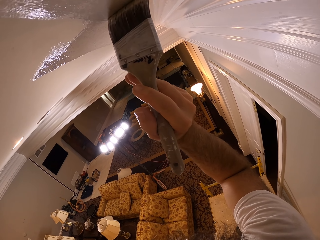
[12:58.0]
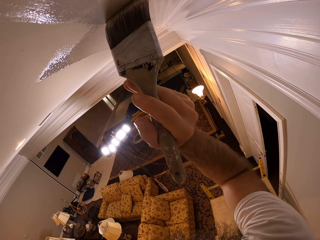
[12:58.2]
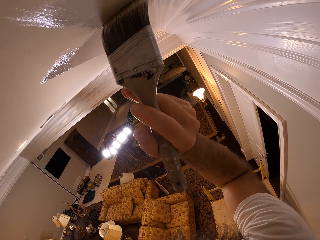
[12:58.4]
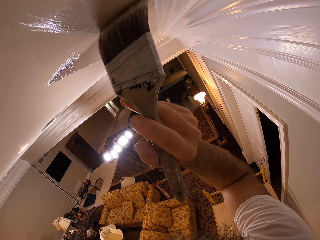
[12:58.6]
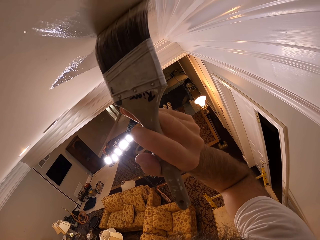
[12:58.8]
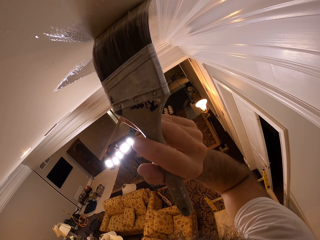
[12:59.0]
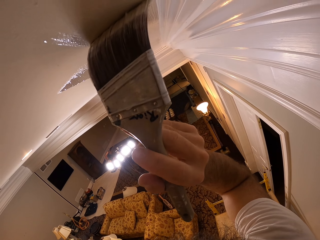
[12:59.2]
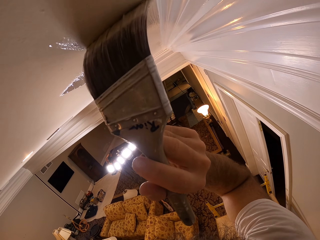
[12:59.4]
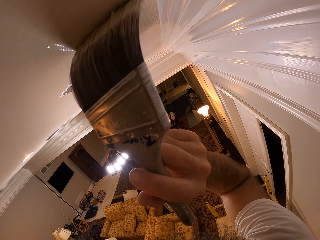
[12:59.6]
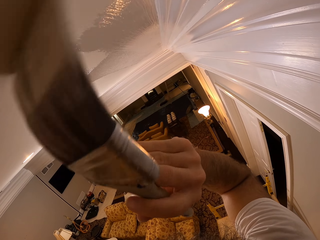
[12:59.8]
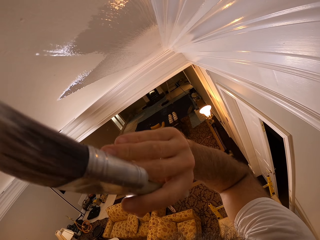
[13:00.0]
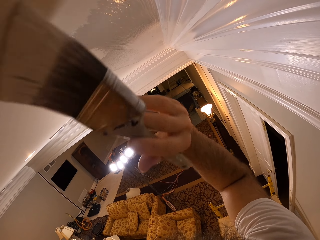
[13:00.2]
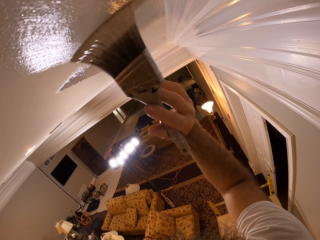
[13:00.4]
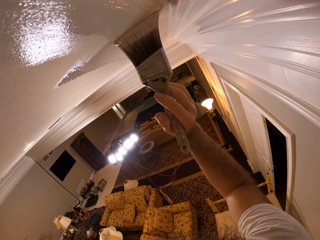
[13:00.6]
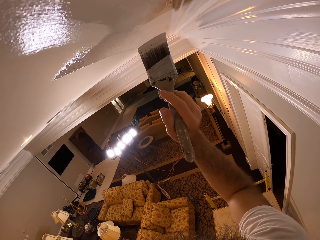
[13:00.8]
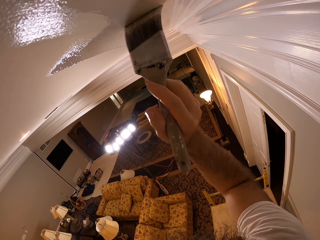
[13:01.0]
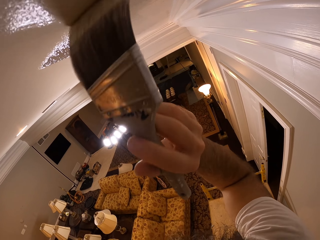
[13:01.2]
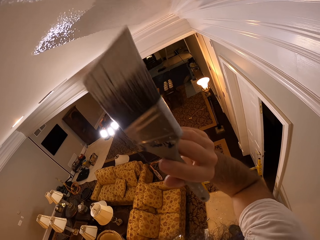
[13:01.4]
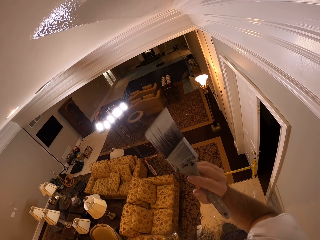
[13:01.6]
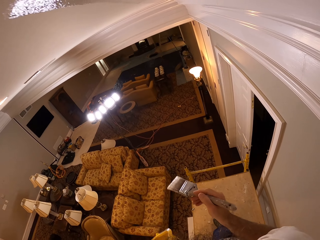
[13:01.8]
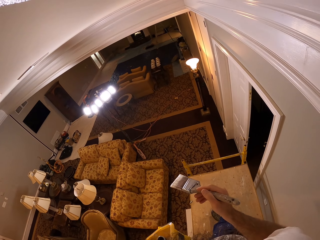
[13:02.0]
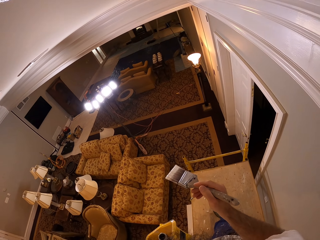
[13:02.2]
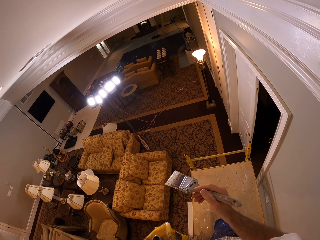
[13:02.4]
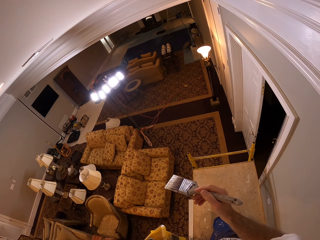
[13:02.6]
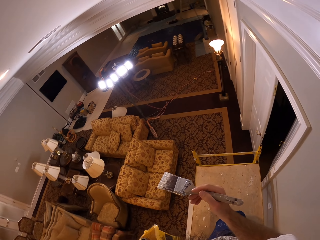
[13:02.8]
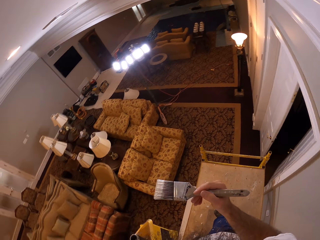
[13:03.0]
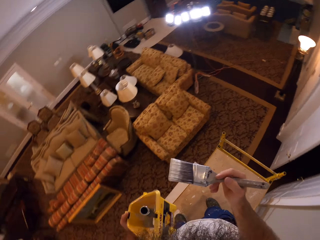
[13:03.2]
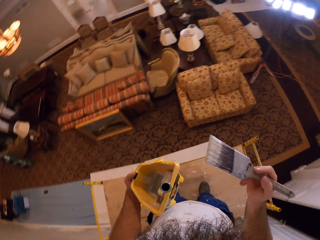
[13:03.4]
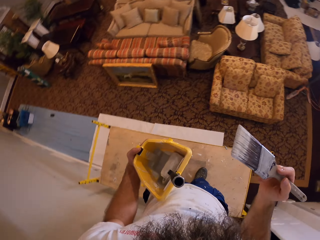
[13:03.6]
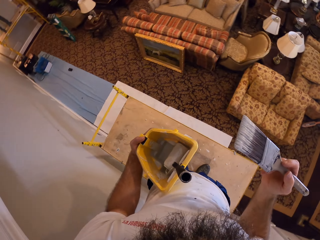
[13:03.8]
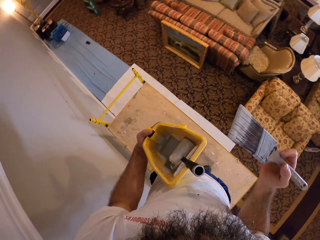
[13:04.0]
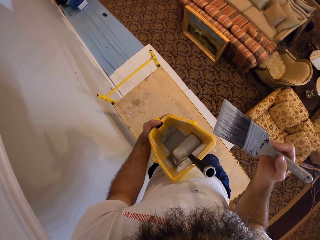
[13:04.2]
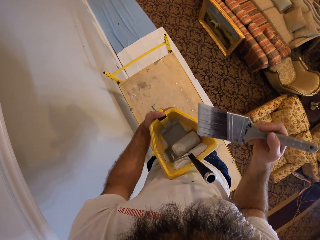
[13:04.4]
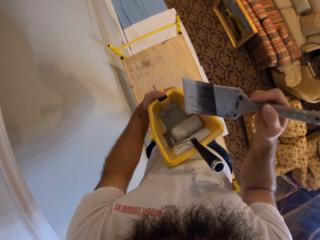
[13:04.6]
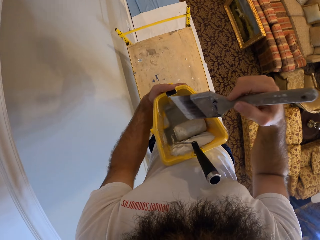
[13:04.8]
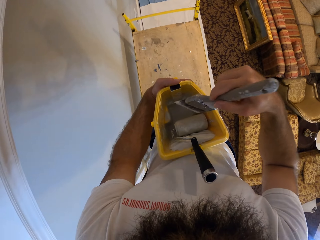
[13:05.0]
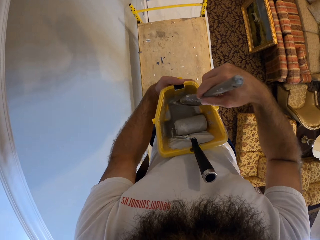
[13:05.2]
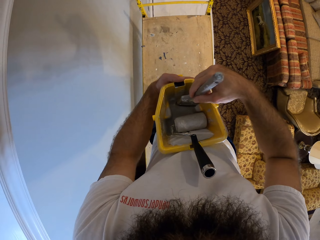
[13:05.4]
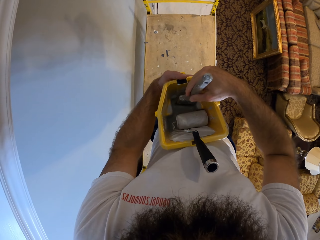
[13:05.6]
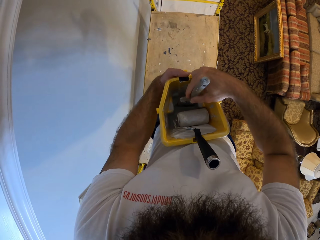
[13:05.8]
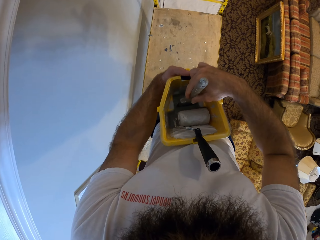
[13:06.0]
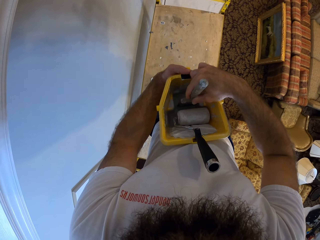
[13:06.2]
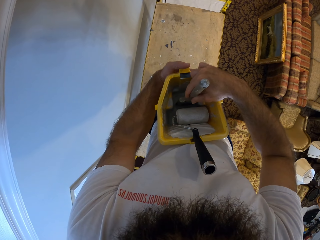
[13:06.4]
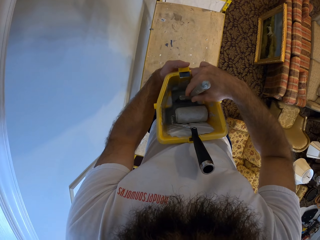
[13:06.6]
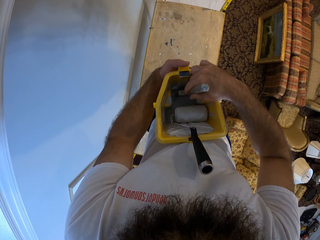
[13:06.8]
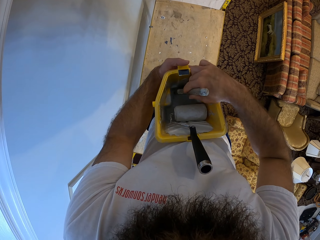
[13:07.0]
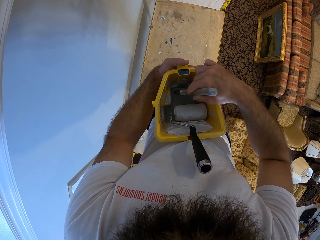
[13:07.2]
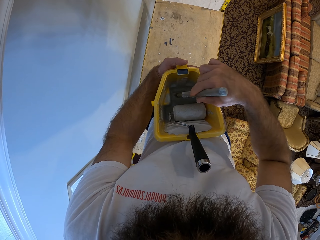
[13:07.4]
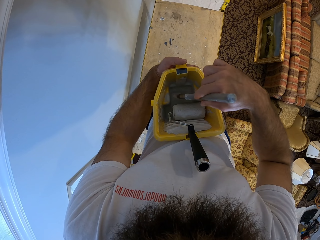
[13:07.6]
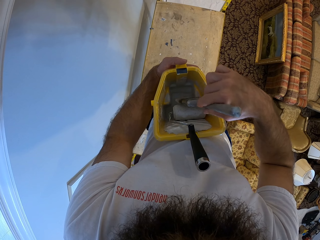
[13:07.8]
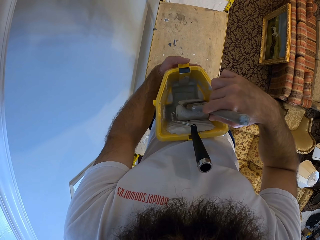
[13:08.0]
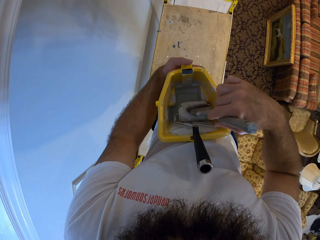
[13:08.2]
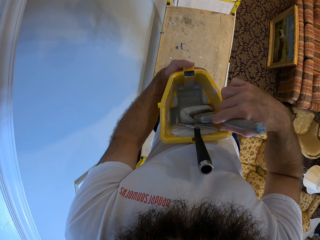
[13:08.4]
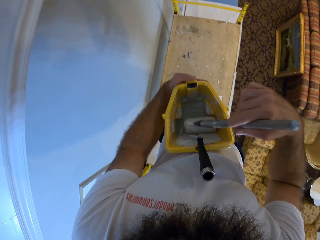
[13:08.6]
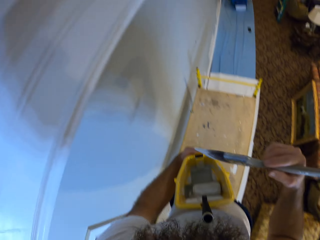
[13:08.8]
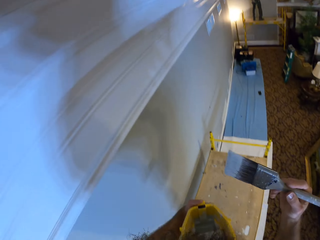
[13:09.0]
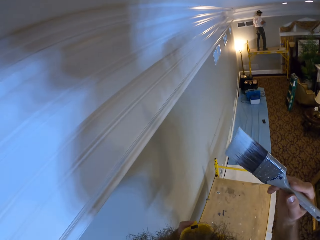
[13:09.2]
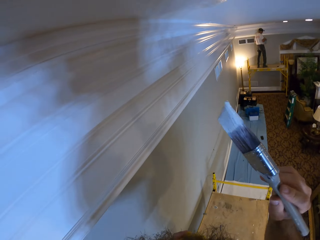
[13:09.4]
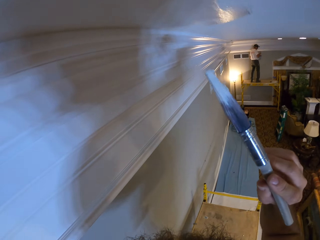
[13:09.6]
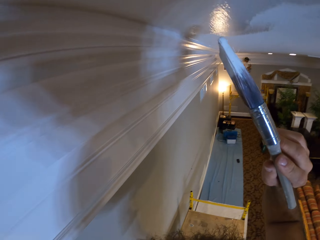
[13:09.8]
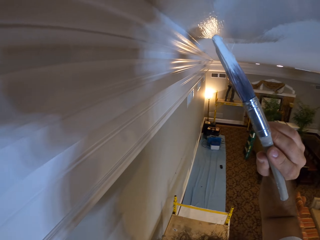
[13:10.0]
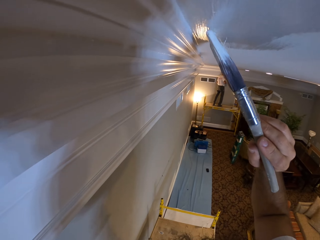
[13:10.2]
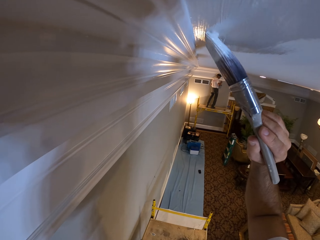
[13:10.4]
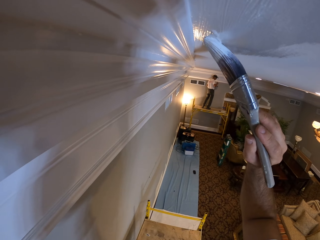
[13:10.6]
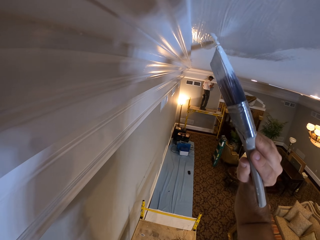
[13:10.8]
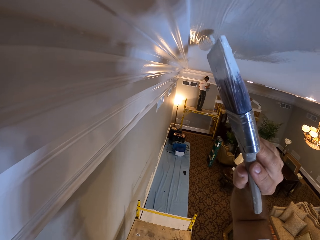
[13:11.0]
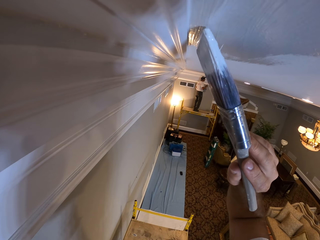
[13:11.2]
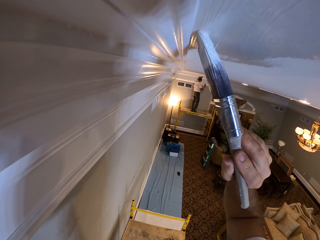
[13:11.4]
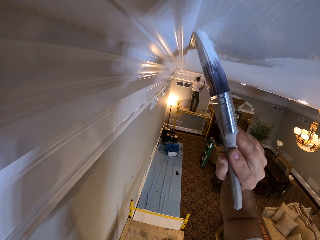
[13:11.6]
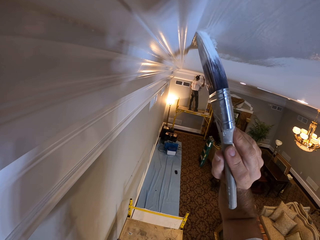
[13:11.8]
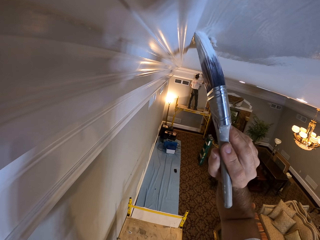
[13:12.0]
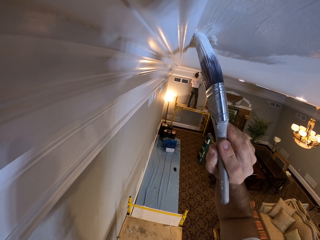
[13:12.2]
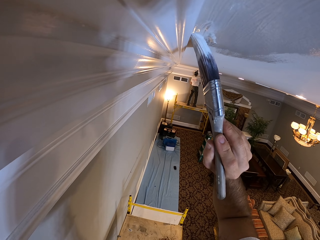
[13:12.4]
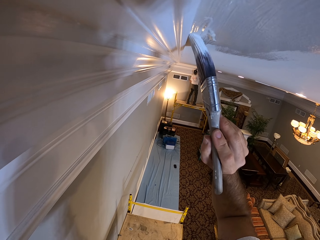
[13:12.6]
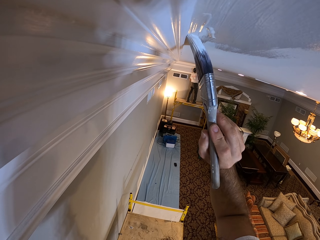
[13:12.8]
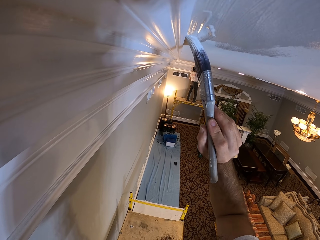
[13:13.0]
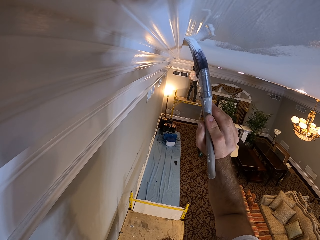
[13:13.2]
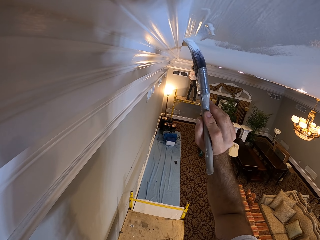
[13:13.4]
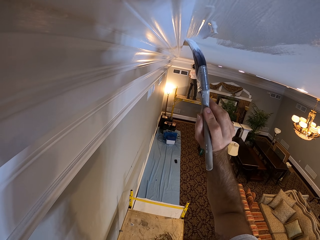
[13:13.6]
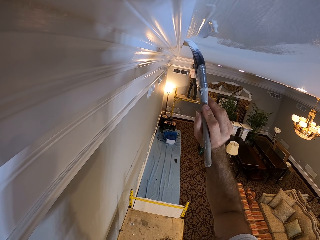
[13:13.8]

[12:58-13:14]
The camera wearer looks around. He inserts the paint brush into the paint in the paint plastic with his right hand. He rubs the paint brush on the paint roller. He paints the ceiling with the paint brush in his right hand.

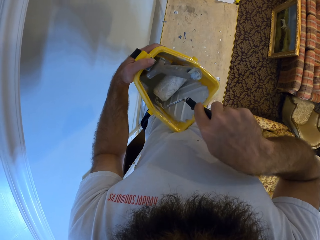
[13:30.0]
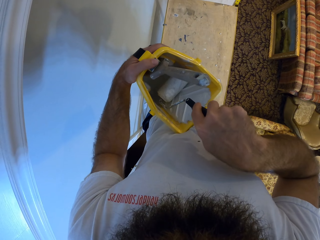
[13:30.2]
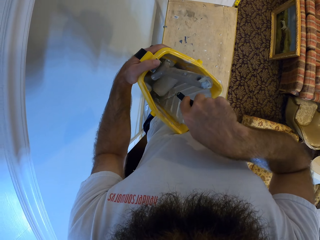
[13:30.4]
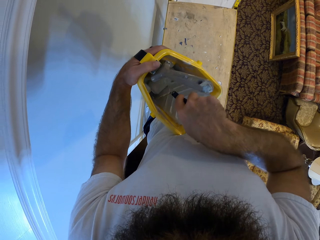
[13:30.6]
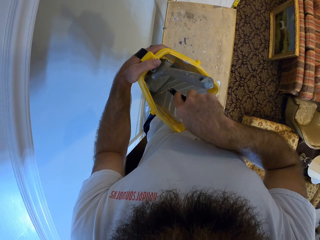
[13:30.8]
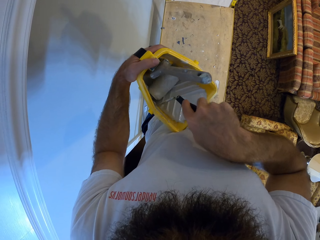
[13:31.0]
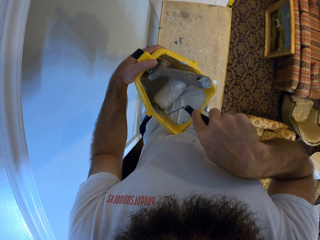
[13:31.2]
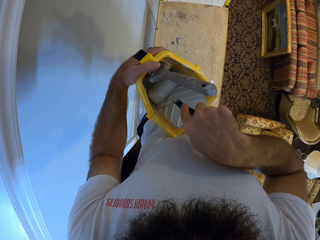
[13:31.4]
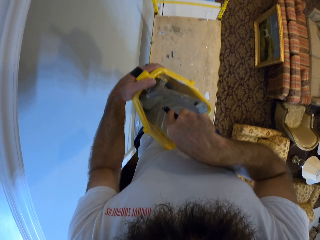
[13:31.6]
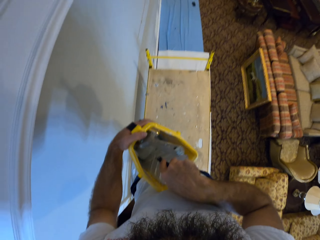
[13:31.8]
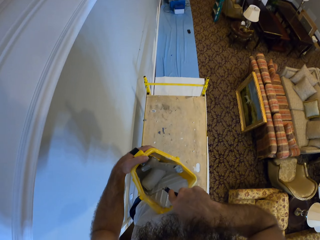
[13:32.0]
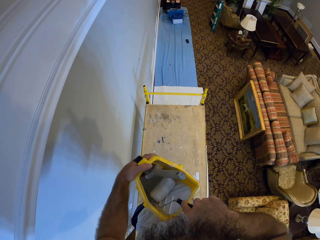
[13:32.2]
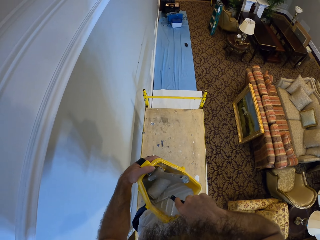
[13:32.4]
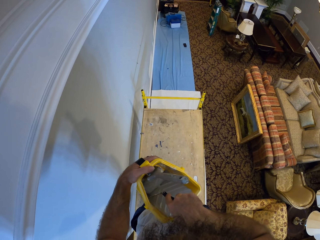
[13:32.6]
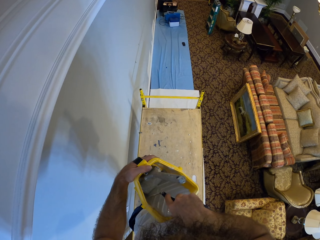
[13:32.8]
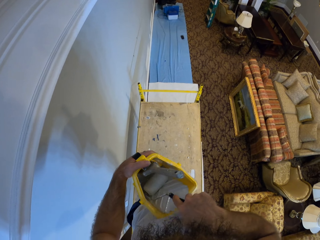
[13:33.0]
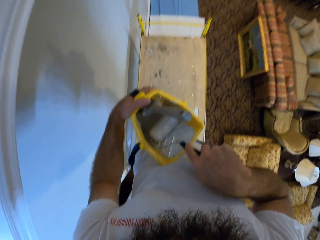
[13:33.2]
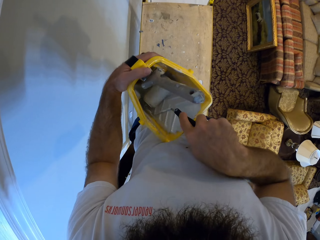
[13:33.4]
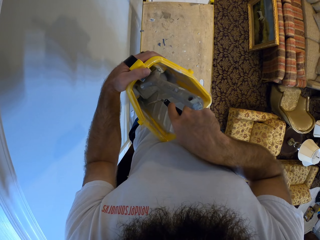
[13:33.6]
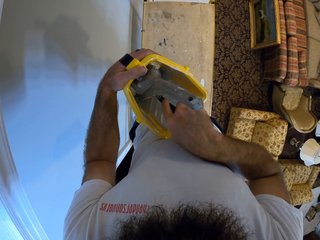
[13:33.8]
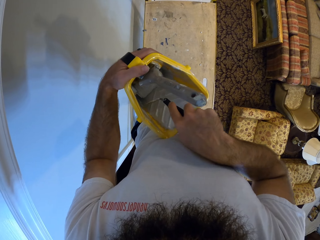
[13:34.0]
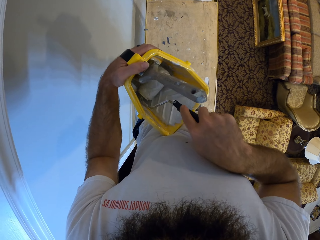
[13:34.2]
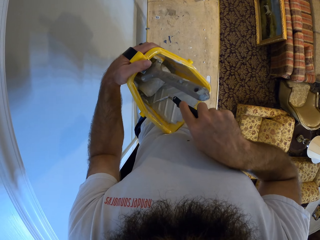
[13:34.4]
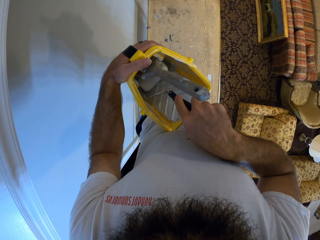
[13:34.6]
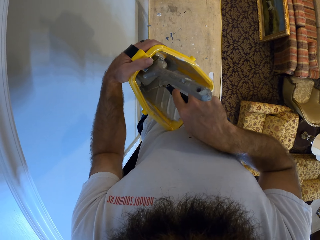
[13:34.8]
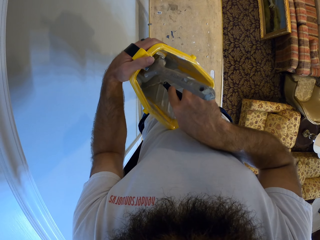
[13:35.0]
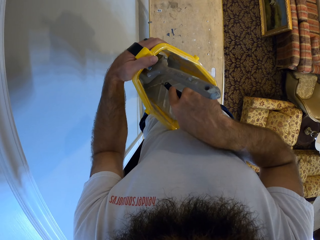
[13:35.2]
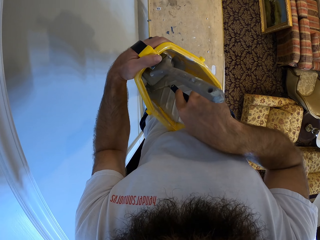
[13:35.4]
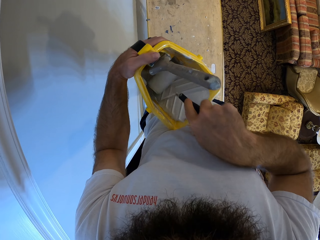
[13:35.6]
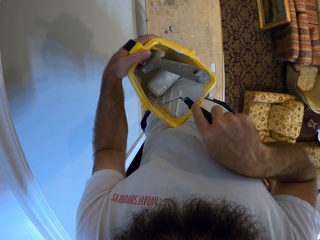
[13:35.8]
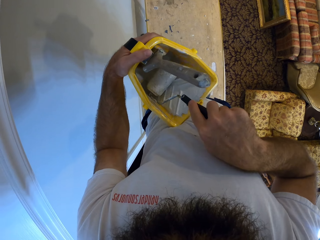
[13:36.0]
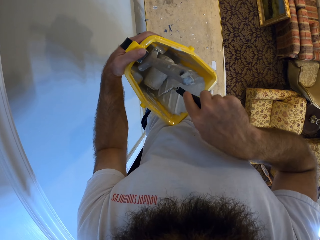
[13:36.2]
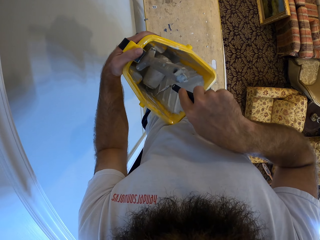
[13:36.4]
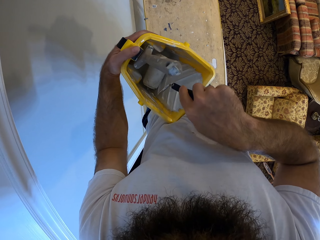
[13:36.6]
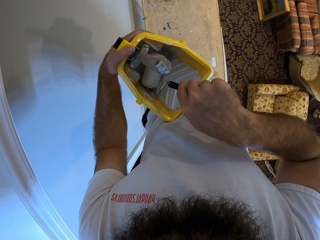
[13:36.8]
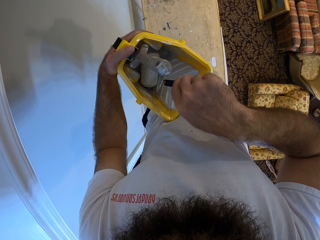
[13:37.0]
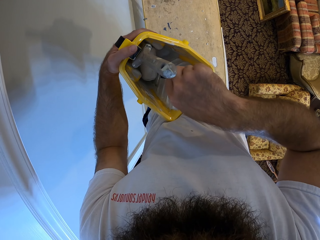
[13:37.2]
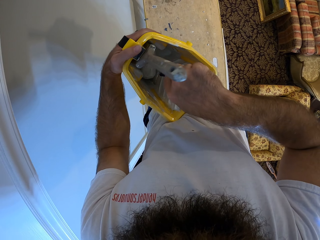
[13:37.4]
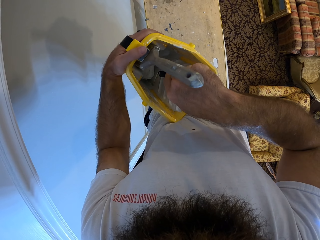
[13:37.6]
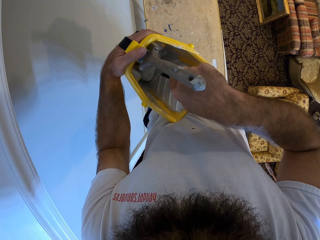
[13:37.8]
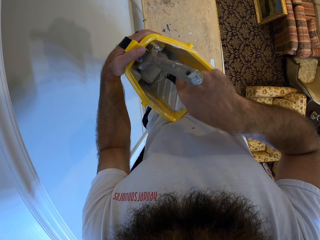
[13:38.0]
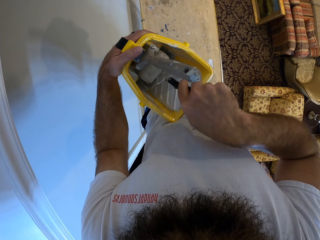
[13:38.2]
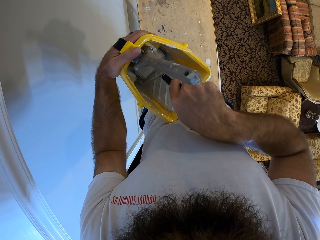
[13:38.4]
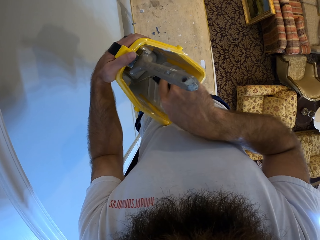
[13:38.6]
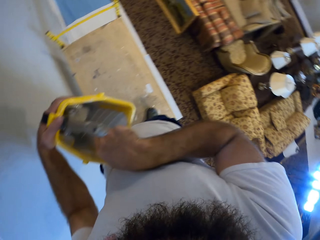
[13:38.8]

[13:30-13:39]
The camera wearer looks around.
